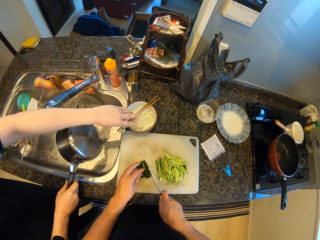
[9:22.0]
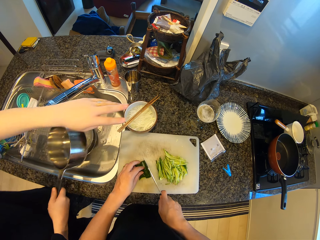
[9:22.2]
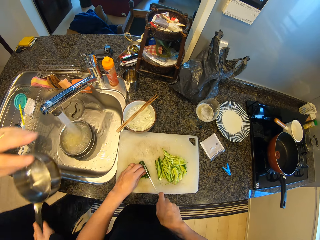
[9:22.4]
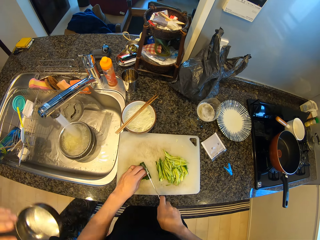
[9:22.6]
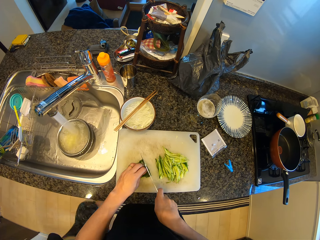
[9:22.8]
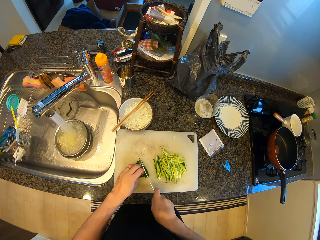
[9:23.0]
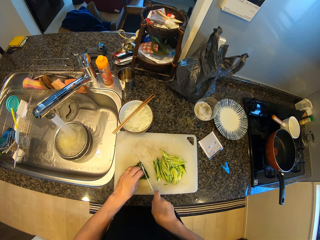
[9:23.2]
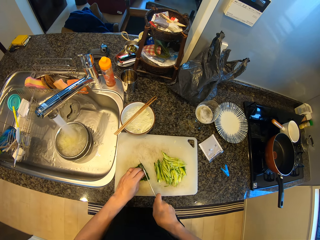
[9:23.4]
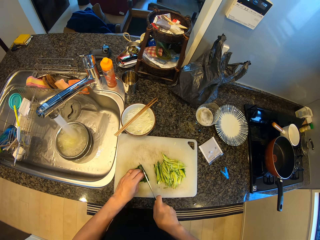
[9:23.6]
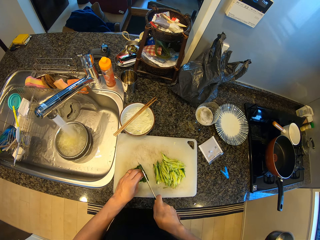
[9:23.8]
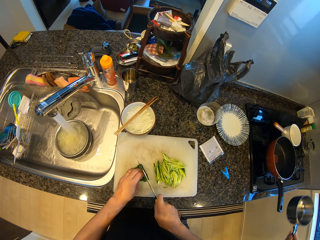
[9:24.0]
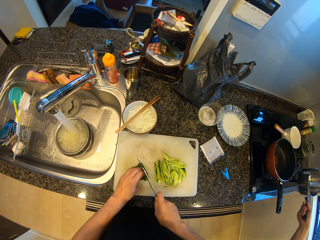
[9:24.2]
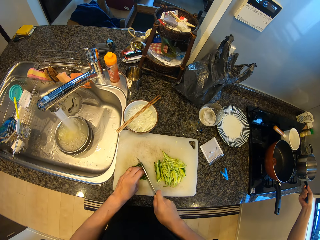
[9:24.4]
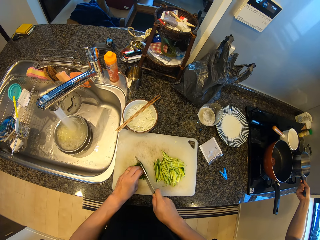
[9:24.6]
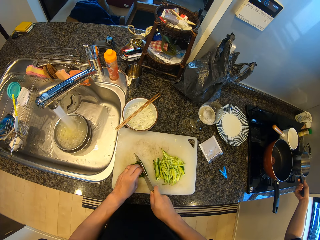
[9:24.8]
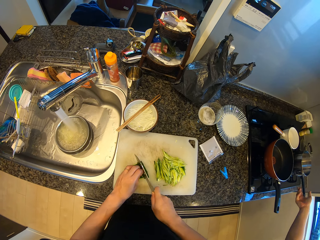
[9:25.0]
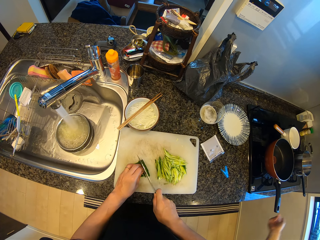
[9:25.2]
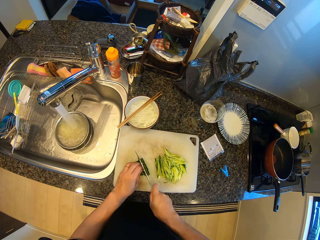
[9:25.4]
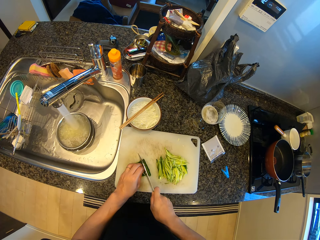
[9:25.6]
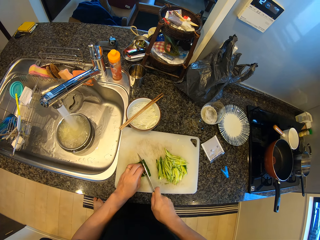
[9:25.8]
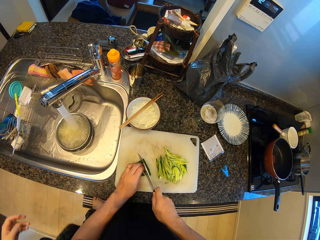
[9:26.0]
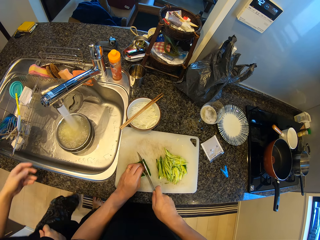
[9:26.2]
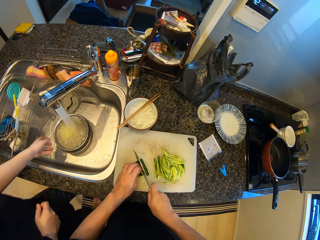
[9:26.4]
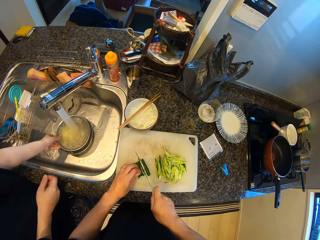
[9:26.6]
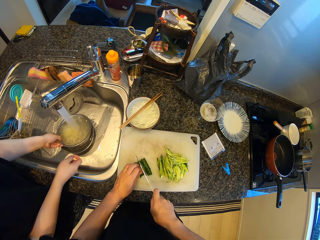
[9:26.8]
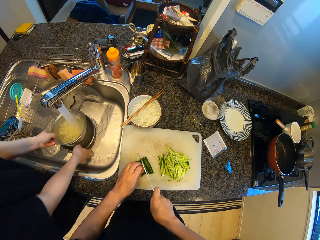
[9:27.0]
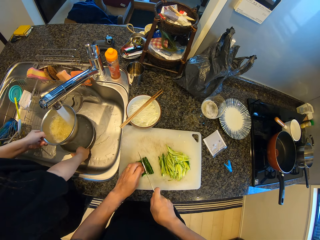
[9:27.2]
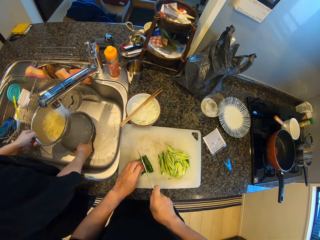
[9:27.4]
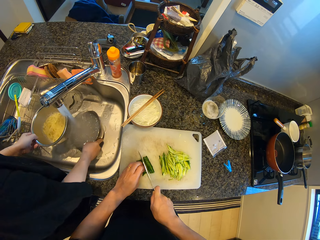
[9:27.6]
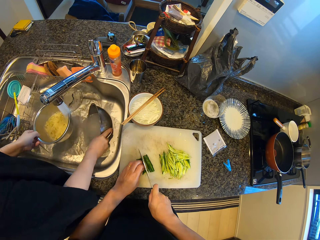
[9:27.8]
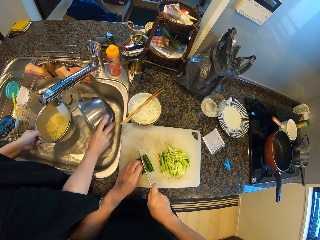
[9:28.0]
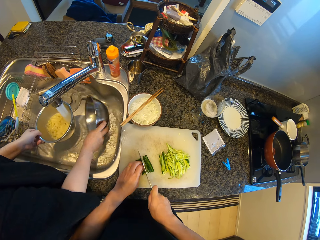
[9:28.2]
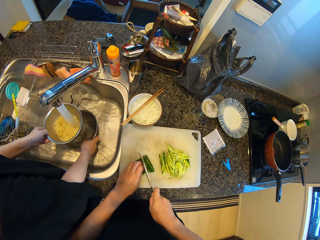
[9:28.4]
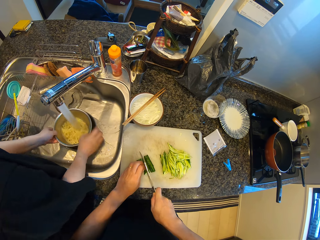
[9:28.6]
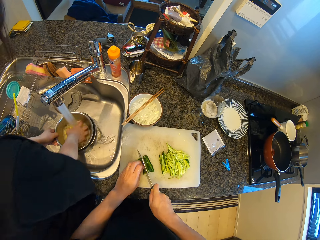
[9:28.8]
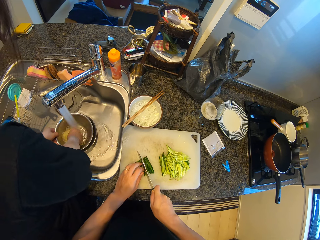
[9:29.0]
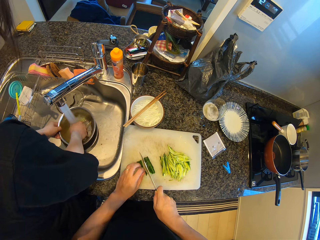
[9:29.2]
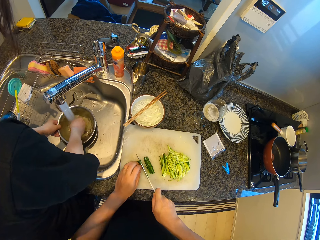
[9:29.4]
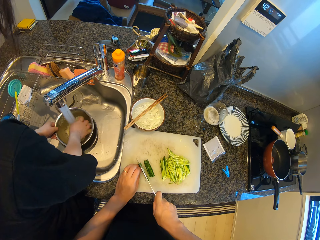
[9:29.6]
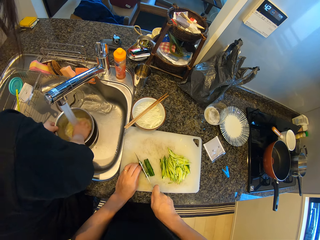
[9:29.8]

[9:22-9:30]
A lady puts down chopsticks on a bowl and walks around a room. The lady puts down a cooking pot on a cooking gas and walks around the room. The lady rinses the spaghetti and picks up a bowl from a sink. The camera wearer rinses the spaghetti on the bowl.

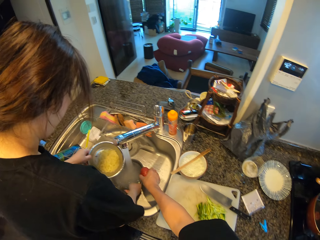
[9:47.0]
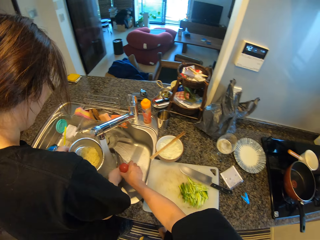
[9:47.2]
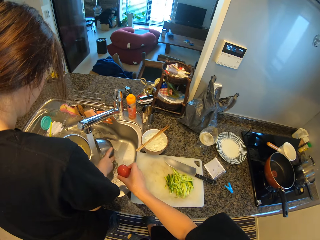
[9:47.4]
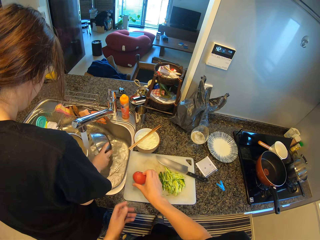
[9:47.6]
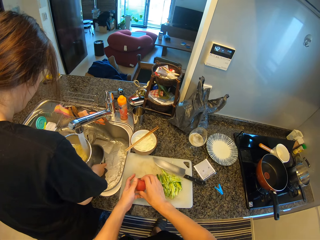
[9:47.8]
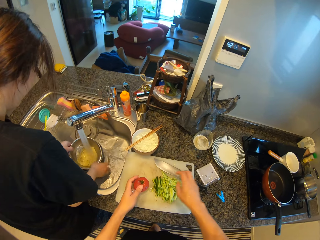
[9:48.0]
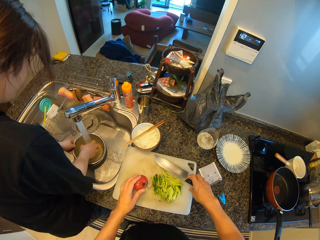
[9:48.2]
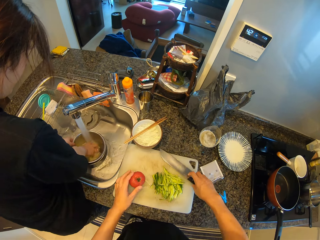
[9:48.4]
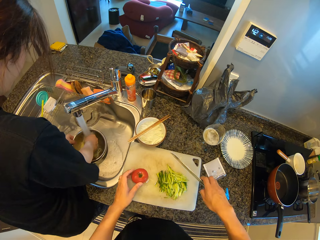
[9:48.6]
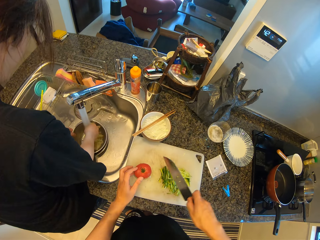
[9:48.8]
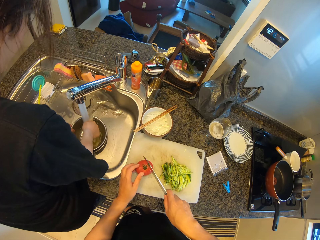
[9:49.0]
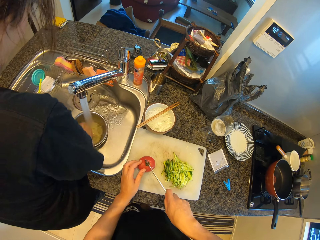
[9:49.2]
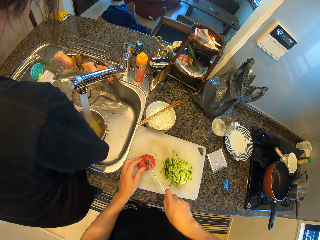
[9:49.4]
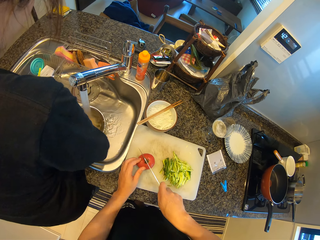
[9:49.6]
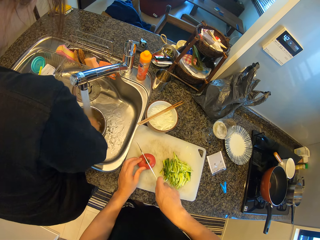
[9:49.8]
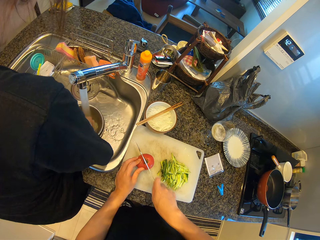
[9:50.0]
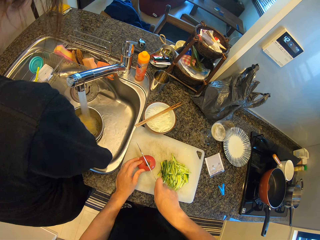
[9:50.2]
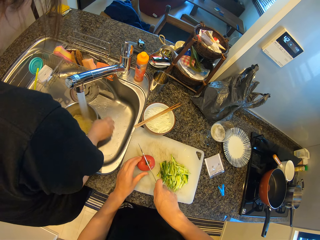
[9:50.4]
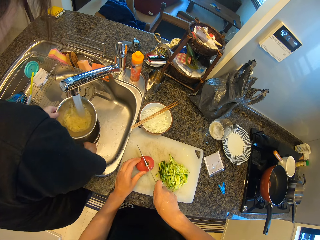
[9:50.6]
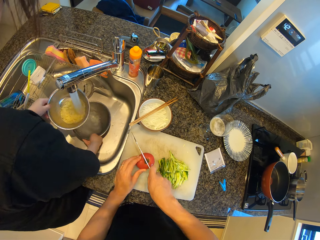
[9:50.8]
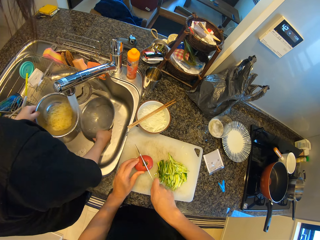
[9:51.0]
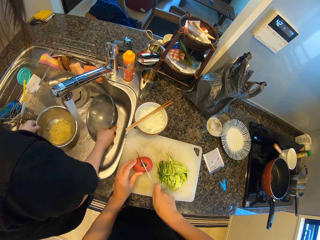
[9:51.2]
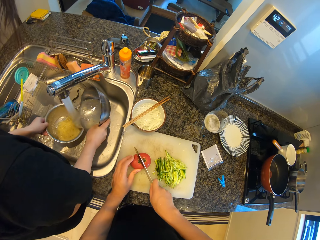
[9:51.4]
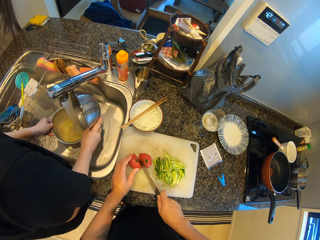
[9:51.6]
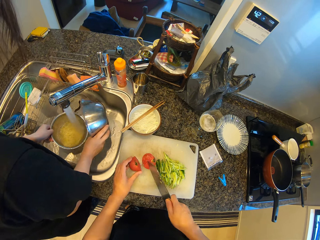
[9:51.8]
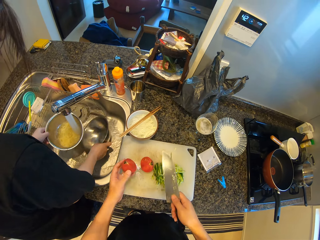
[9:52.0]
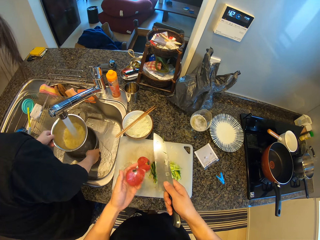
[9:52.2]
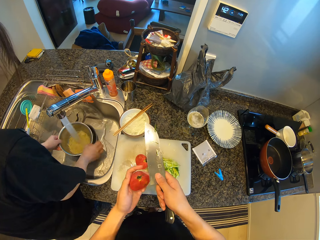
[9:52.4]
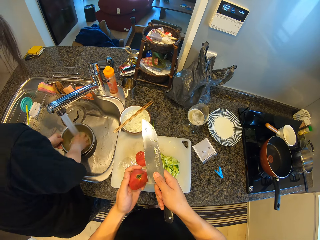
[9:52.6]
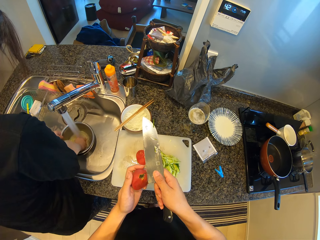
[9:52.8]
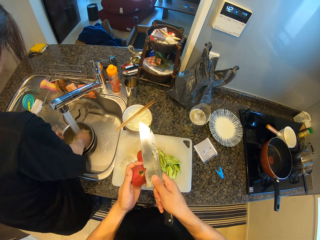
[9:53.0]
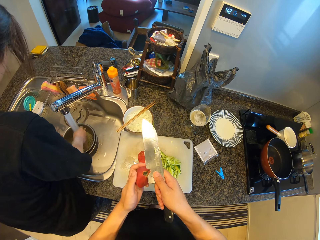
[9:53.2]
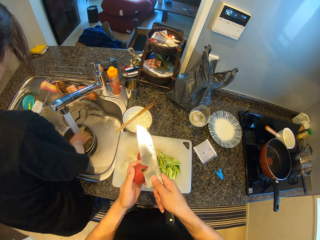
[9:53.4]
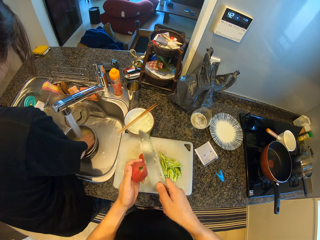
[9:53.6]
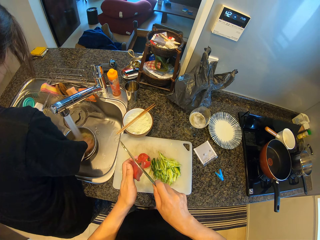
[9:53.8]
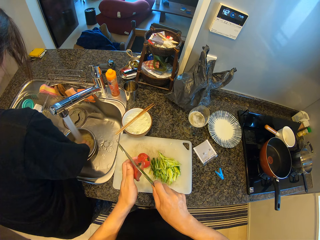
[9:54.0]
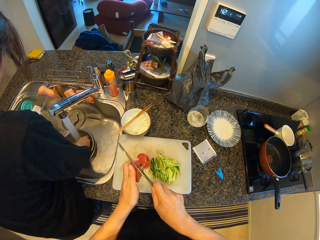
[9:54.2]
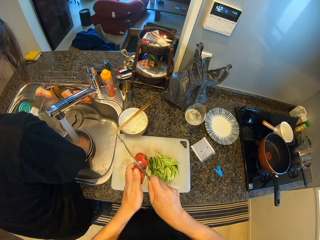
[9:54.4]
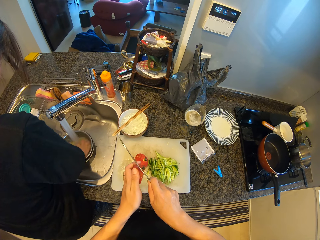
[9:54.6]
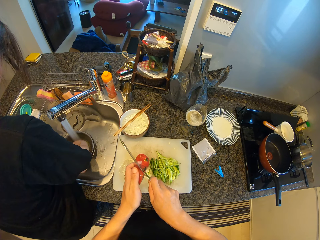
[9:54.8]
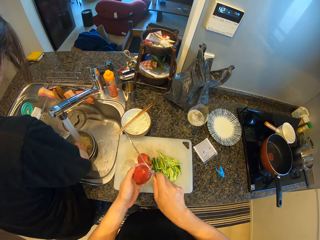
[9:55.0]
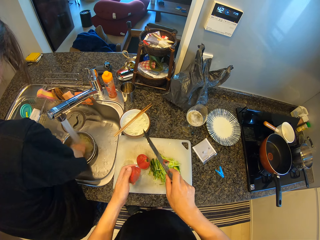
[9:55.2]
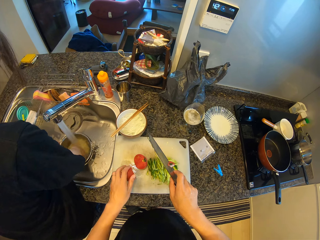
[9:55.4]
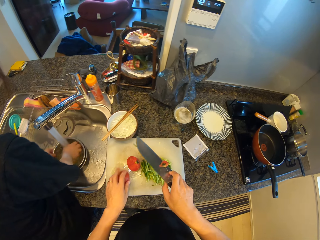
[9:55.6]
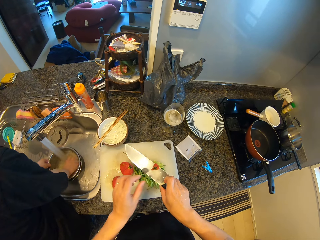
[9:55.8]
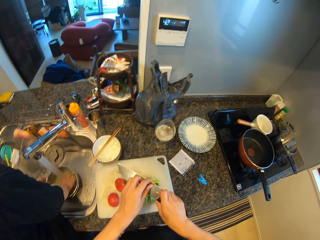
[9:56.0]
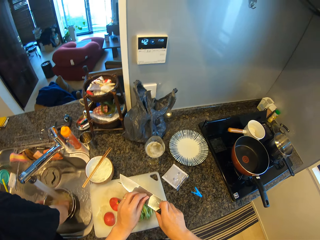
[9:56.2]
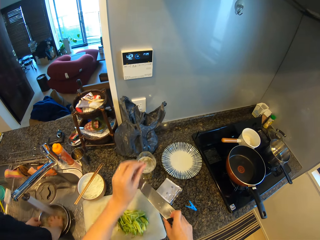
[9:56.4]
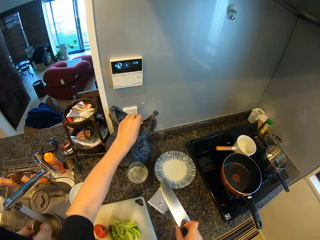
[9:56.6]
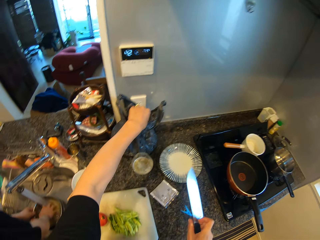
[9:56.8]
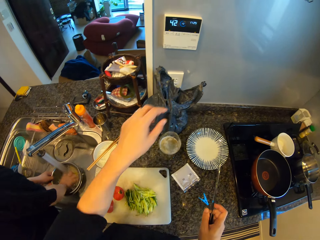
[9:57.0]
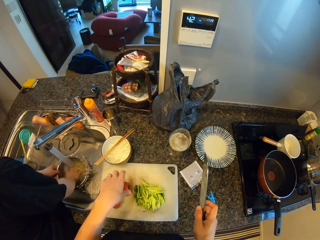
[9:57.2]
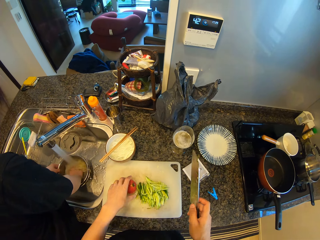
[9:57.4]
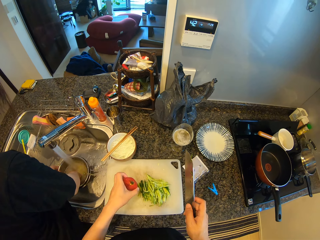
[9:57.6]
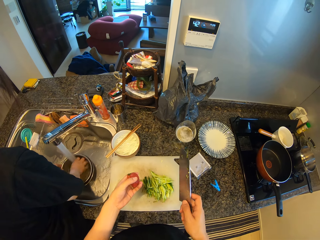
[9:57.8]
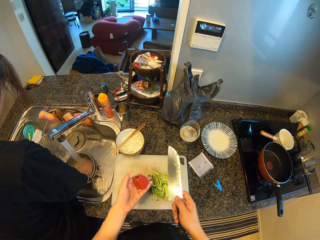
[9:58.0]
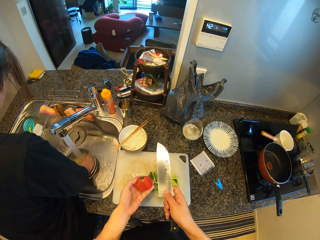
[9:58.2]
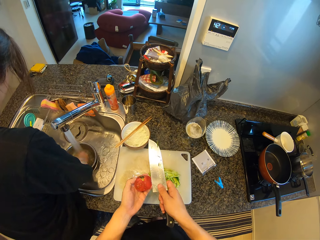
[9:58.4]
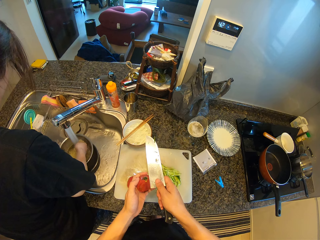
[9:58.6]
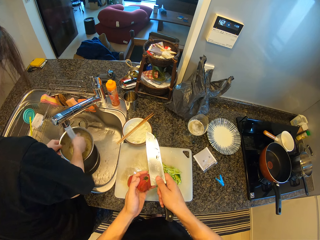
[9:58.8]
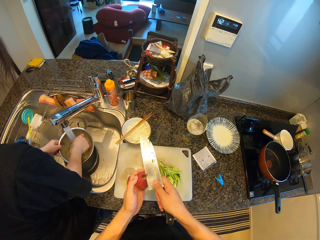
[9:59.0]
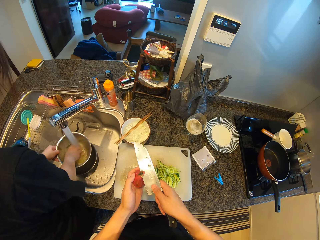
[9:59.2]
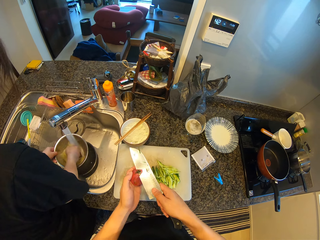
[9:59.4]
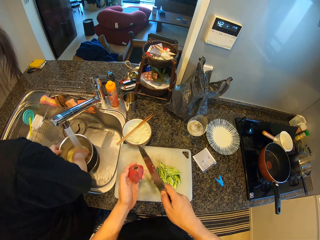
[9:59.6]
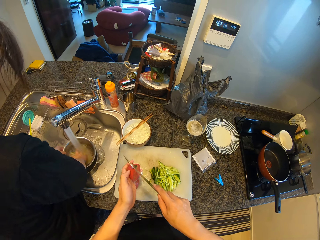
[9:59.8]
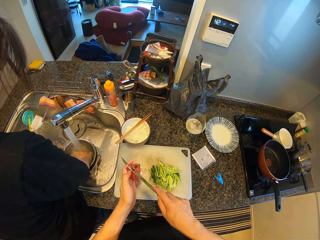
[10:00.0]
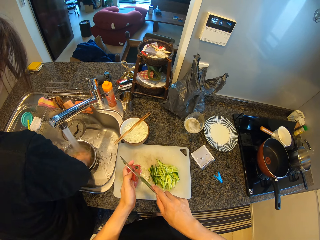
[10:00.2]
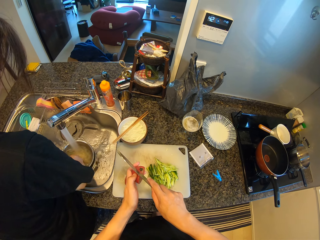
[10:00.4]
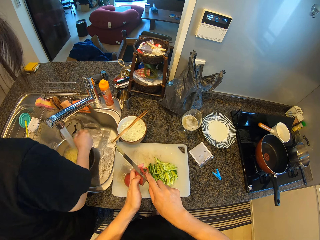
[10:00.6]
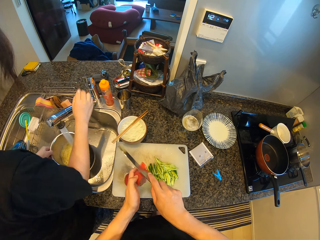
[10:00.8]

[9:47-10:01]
A lady picks up a bowl from a sink. The camera wearer puts down a tomato on a chopping board. They pick up a knife from the chopping board. The lady puts down the bowl in the sink. The camera wearer cuts the tomato into half on the chopping board with the knife. The lady rinses spaghetti on a bowl, pours water into a bowl and puts down a bowl in the sink. The camera wearer picks up a piece of tomato from the chopping board. They cut the piece of tomato with the knife. The lady rinses the spaghetti on a bowl. The camera wearer puts down a piece of tomato on the chopping board. They pick a piece of tomato from the knife. They put a piece of tomato stalk in a dust bin. They pick up a piece of tomato from the chopping board. They cut the tomato stalk with the knife. The lady picks up a bowl from the sink.
